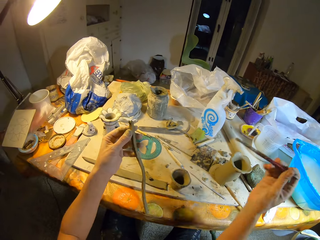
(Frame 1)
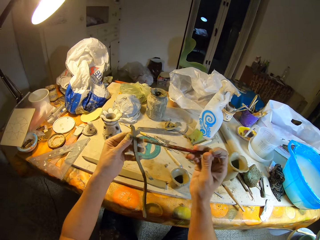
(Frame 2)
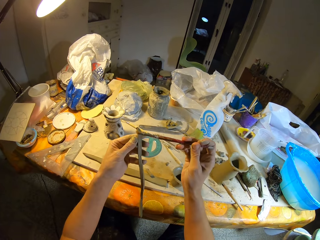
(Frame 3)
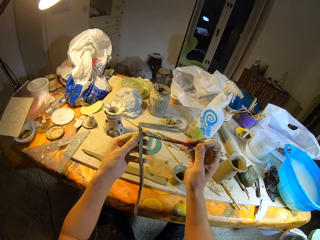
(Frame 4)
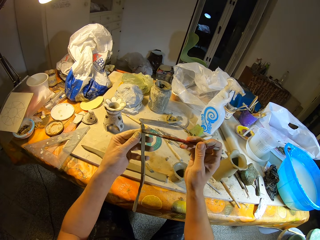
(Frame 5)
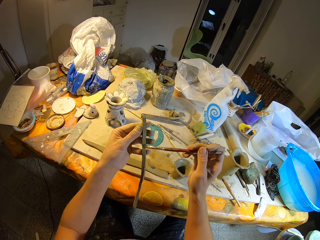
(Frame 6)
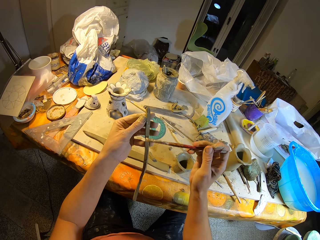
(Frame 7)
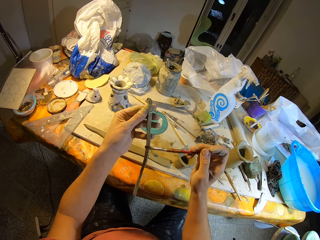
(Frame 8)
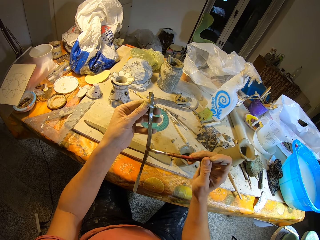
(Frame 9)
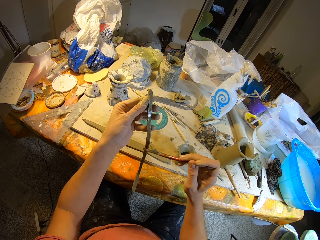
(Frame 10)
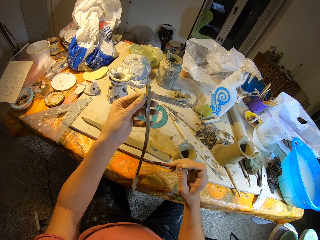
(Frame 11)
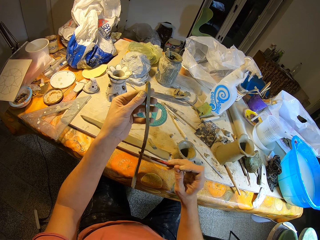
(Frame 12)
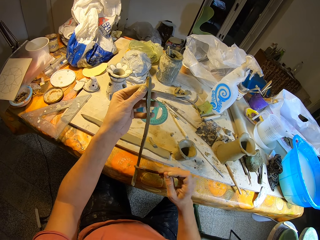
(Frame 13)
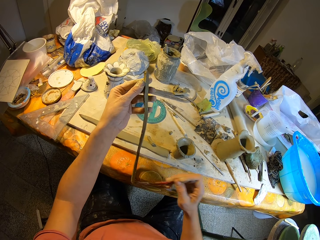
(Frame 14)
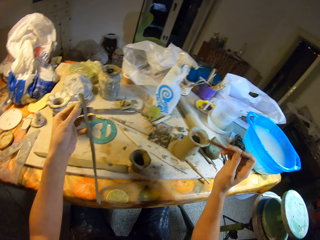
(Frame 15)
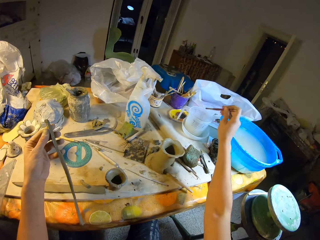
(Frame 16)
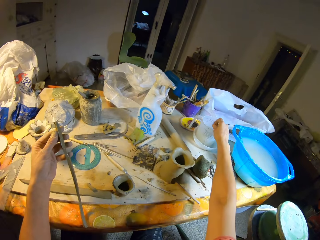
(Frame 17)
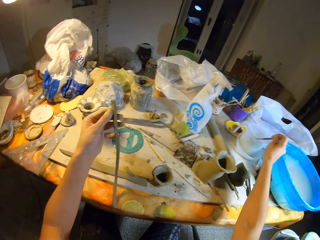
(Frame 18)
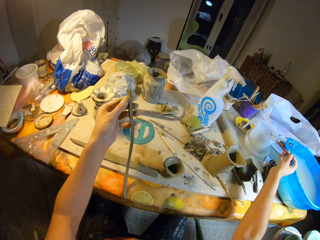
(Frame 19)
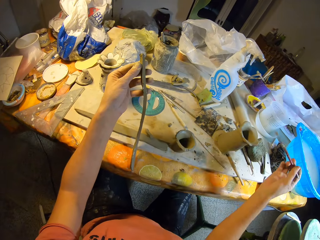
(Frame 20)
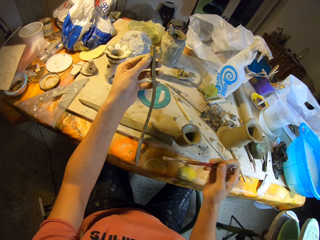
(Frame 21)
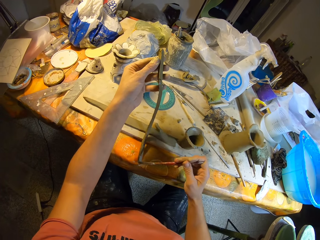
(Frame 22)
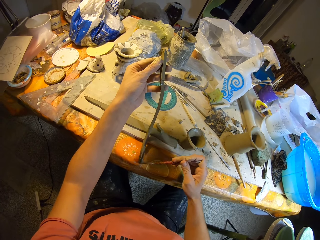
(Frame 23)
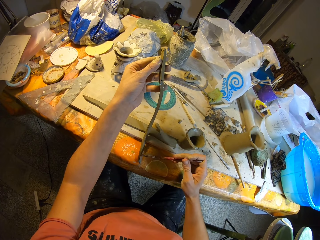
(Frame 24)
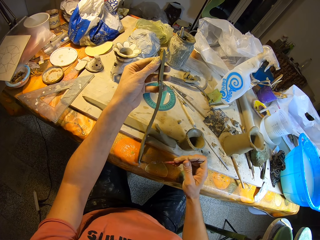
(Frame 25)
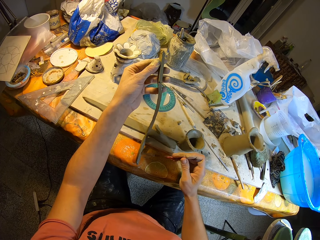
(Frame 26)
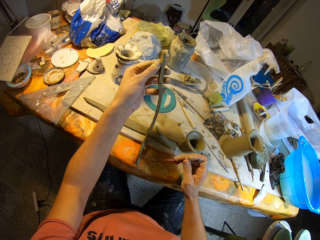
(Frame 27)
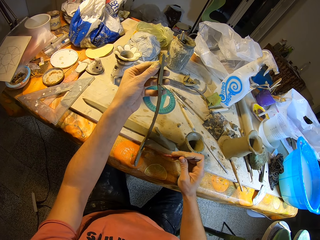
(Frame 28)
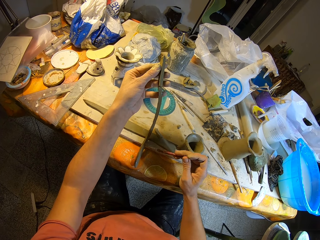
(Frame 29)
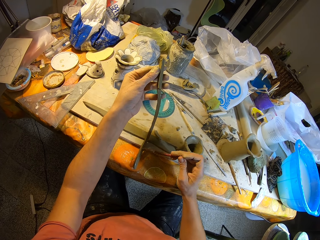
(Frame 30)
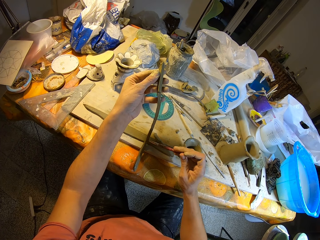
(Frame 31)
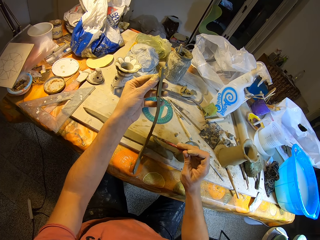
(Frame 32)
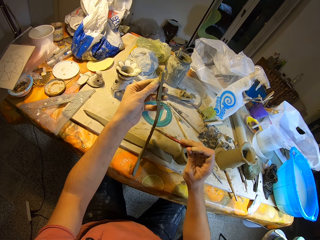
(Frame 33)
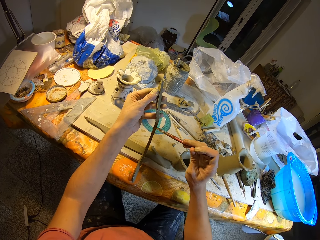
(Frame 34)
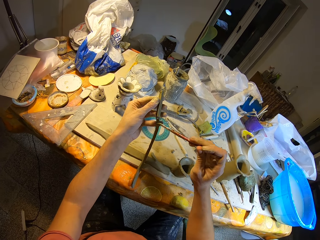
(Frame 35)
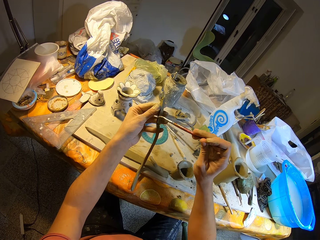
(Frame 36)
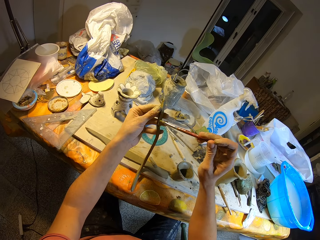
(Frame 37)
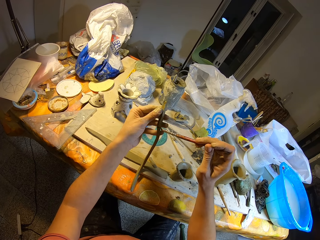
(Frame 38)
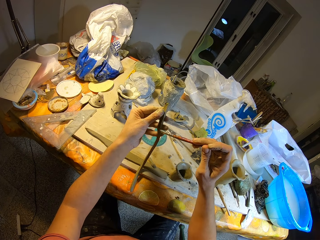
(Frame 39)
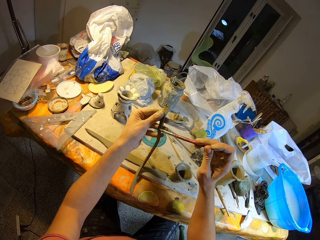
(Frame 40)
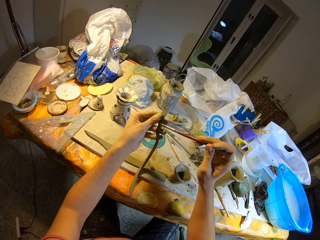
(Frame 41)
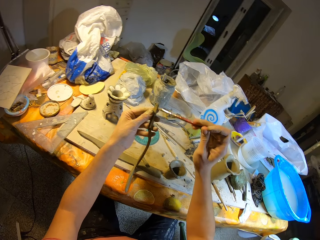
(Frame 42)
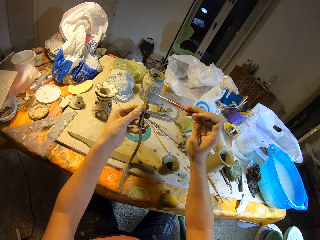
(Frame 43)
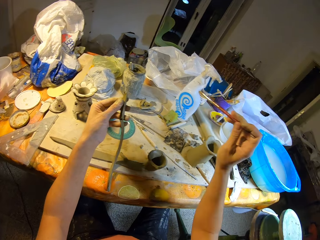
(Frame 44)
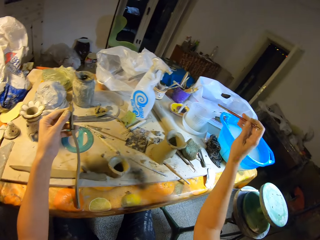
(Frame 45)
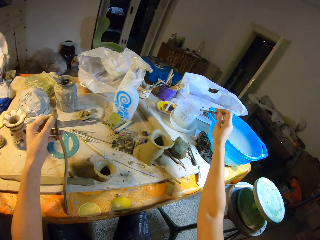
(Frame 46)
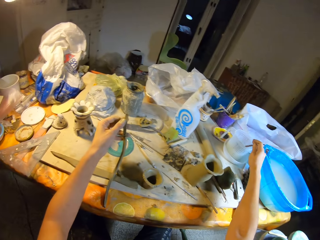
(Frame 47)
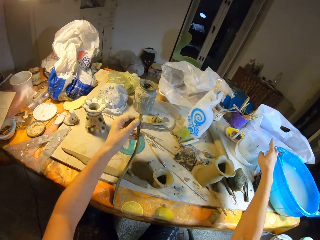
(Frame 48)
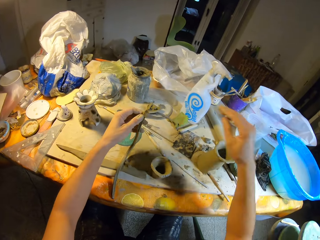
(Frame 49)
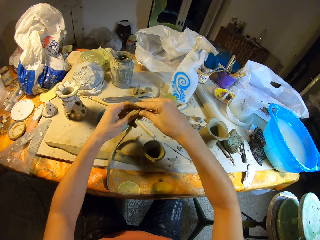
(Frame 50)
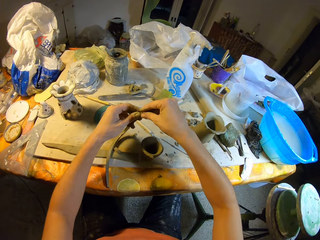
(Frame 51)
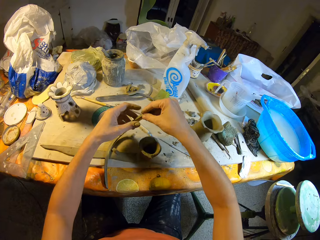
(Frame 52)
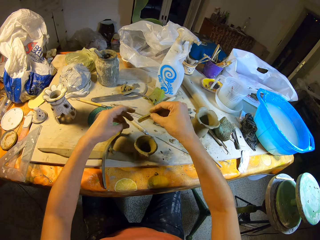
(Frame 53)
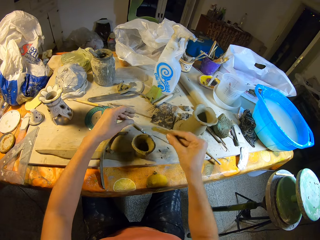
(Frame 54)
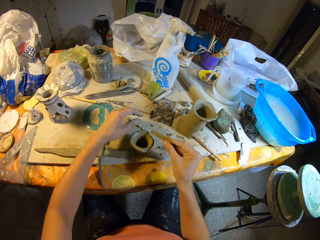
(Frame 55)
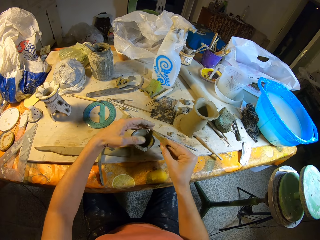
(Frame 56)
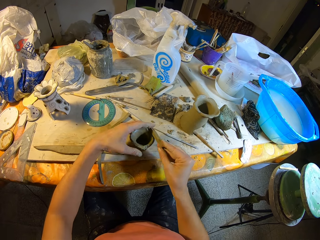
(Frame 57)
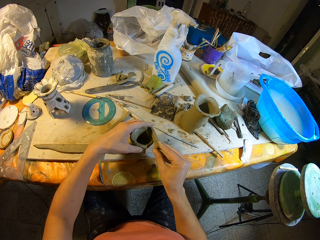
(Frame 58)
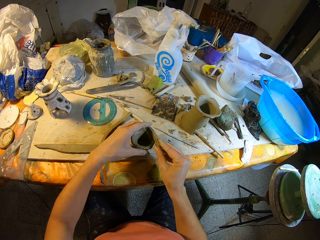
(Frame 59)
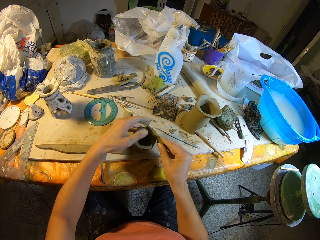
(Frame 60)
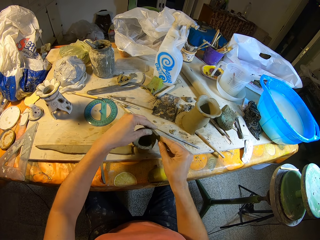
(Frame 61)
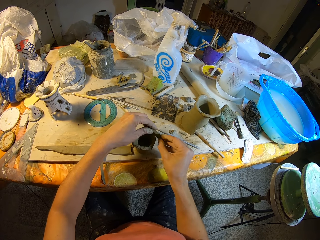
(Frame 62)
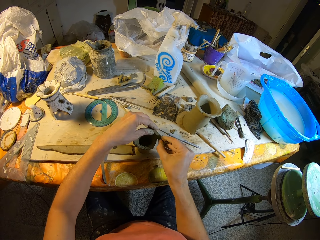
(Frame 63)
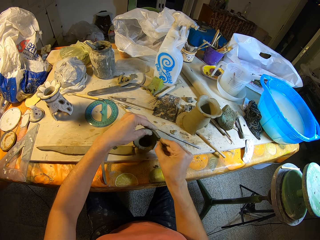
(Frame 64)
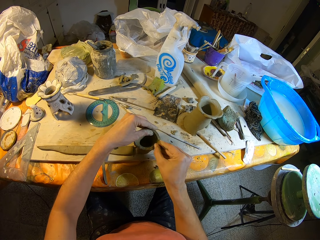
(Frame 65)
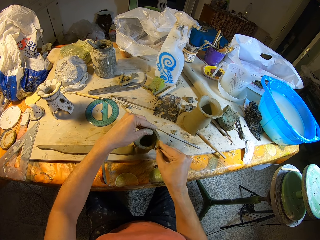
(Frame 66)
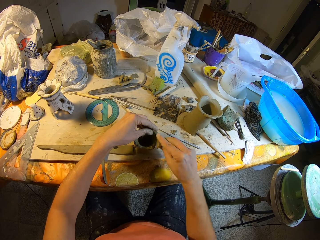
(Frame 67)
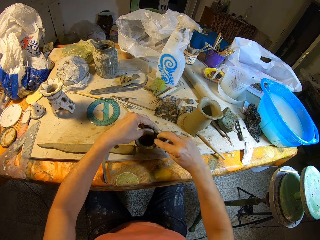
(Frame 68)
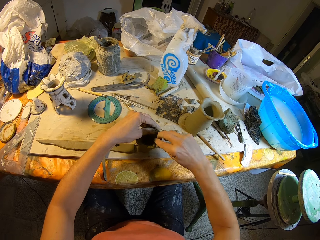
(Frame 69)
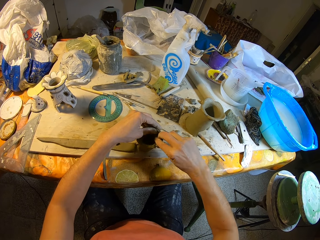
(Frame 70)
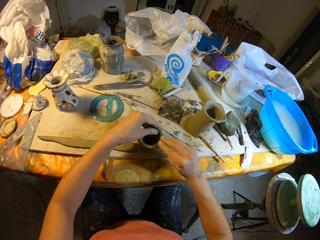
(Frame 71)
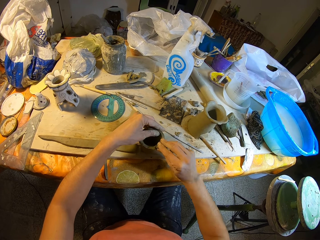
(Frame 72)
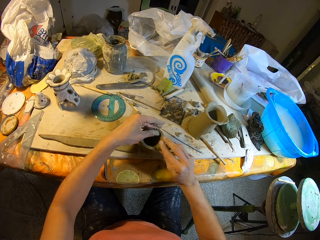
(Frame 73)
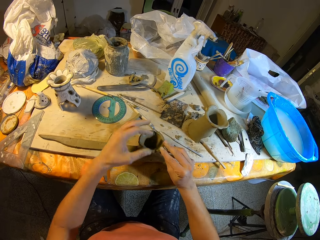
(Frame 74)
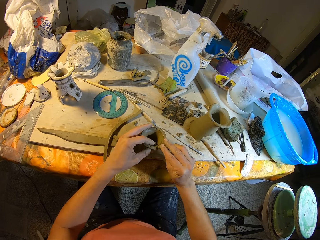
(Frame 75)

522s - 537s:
The camera wearer cleans the cut sand mold with the brush in her right hand. She dips the brush into the water container with her right hand. She hits the brush on a jug. She lifts the brush from a water colour. She cleans the cut sand mold with the brush in her right hand. She places the brush into the water container on the table with her right hand. She cuts from the cut sand mold with her right hand. She holds the plaster with her right hand. She places the clay coil in her left hand on the table. She molds the cut part of the cut sand mold in her right hand with the cup sand mold on the table. She holds the structure with her left hand.

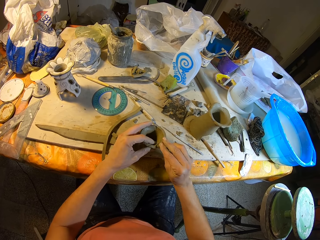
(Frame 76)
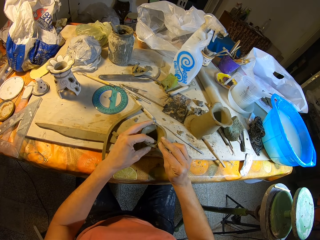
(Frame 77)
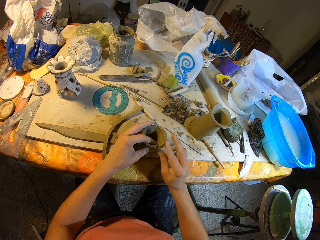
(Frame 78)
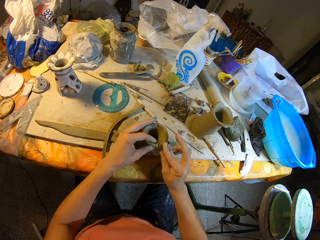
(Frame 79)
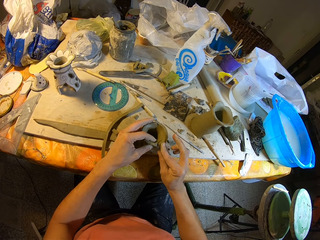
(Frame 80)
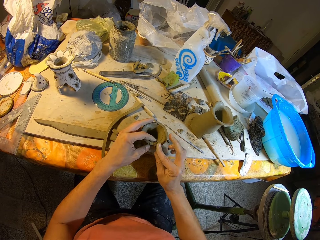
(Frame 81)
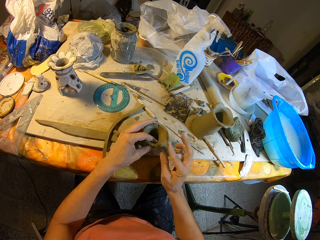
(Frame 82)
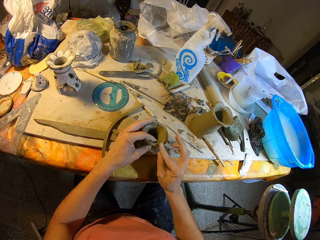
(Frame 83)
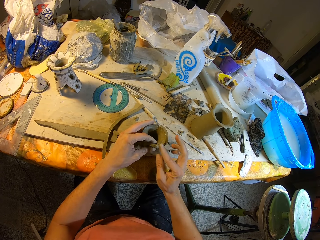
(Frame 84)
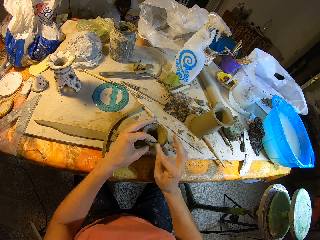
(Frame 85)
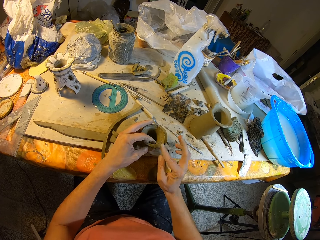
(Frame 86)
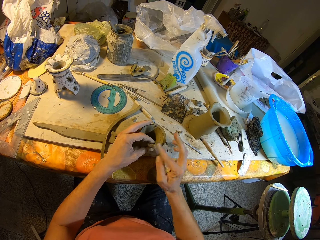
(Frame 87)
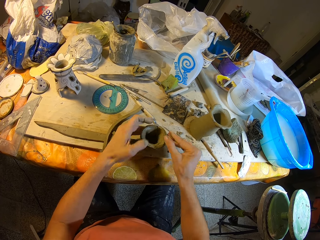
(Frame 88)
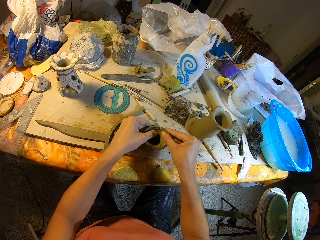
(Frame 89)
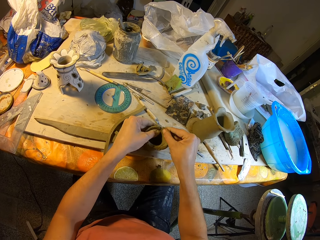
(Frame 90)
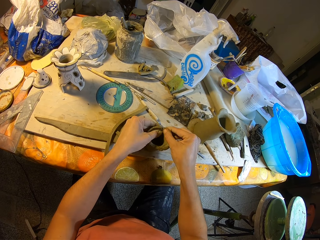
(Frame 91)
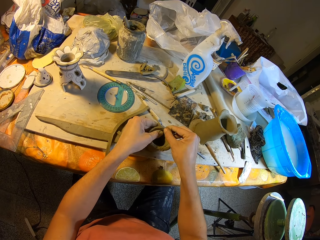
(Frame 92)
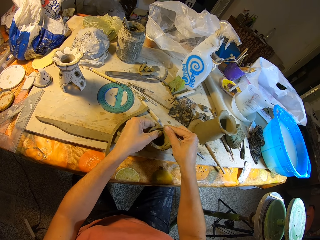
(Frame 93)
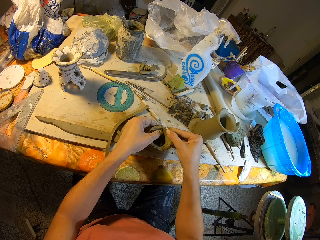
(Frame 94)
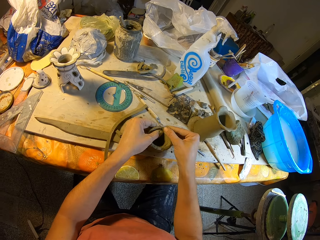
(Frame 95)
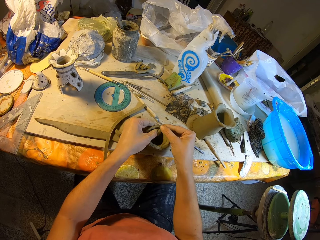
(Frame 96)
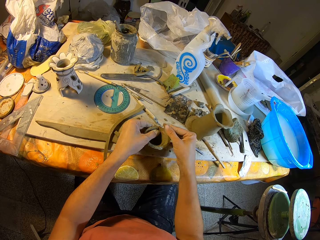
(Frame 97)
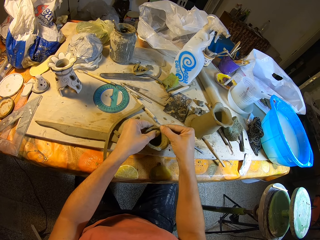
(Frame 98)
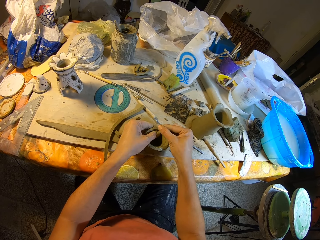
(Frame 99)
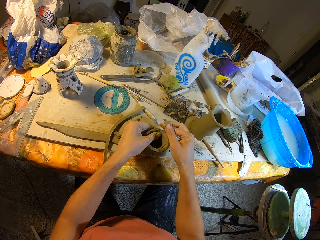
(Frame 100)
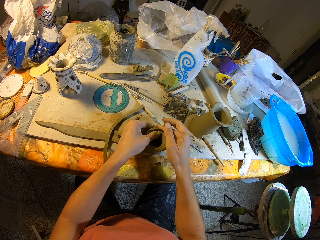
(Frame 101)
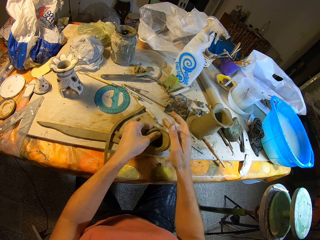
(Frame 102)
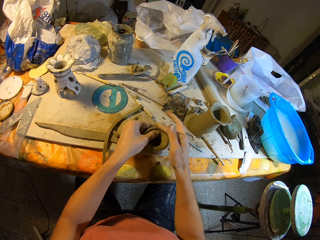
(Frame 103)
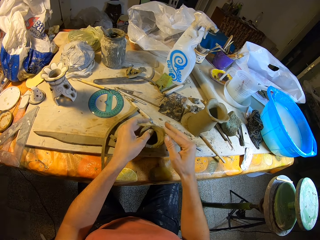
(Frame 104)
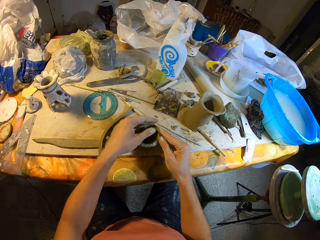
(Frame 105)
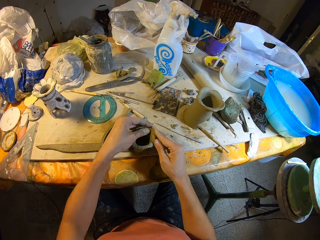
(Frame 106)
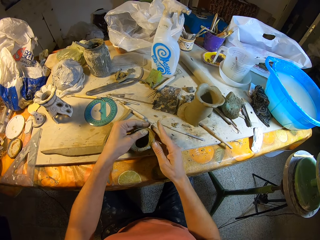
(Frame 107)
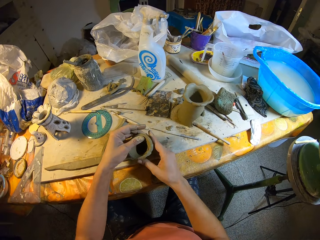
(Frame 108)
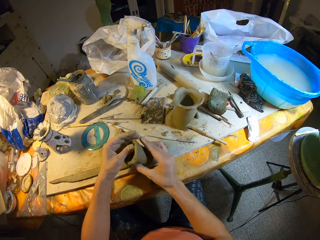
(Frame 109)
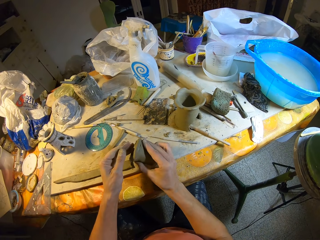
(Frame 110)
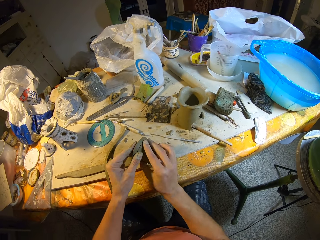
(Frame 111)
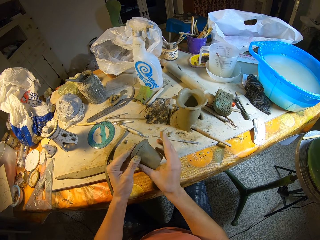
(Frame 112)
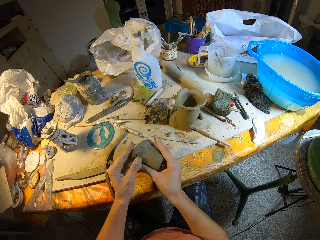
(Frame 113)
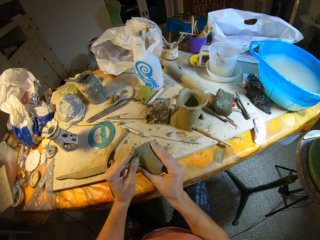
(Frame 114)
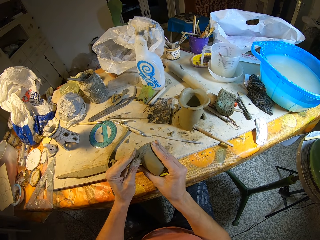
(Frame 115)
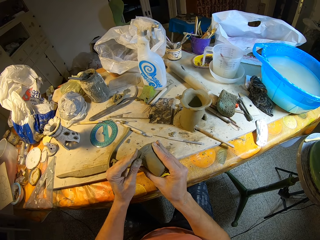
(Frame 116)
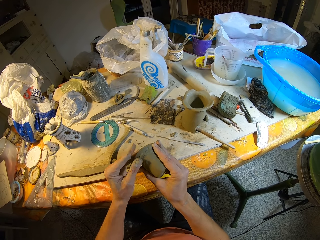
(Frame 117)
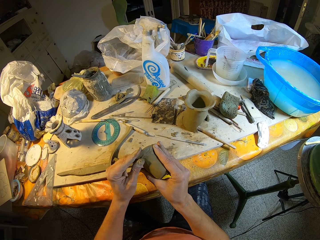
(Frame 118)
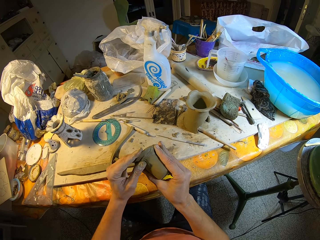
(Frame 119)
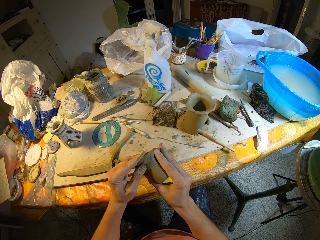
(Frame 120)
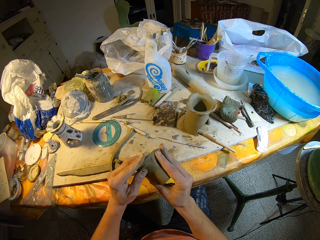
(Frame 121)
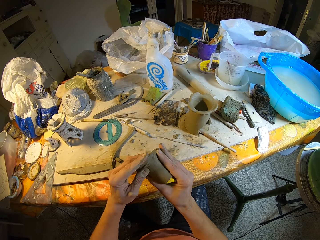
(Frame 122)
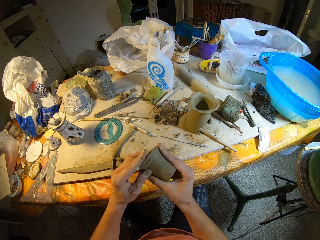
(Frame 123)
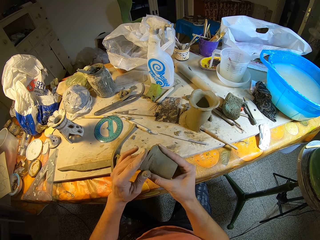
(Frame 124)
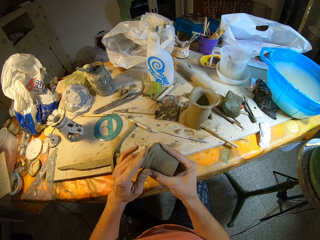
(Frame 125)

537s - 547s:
The camera wearer picks the cup sand mold from the table with both hands. They mold the cup sand mold with both hands.
